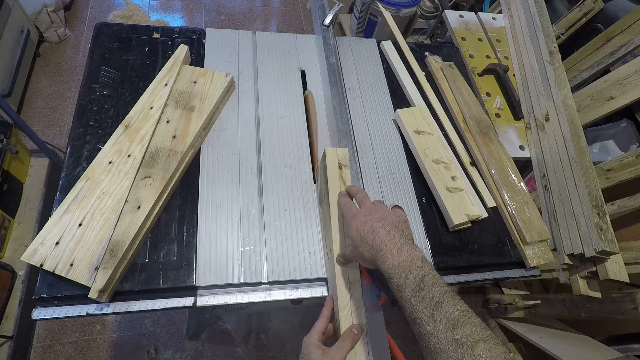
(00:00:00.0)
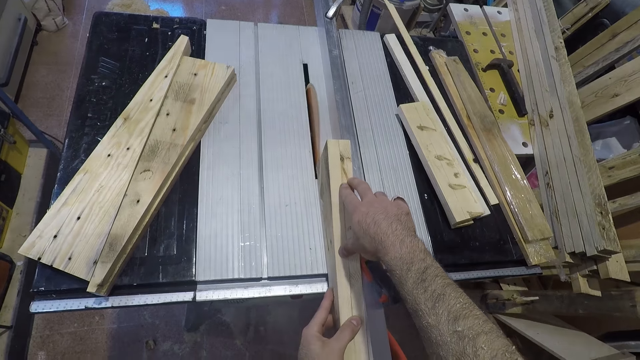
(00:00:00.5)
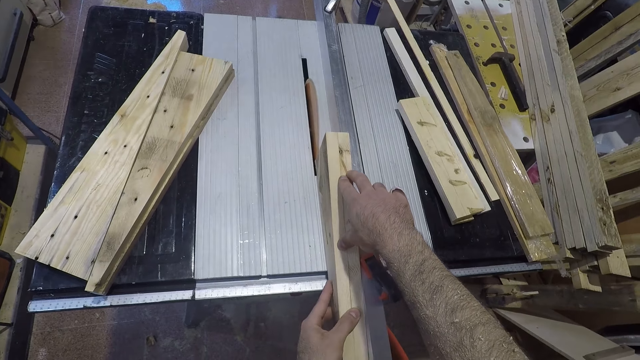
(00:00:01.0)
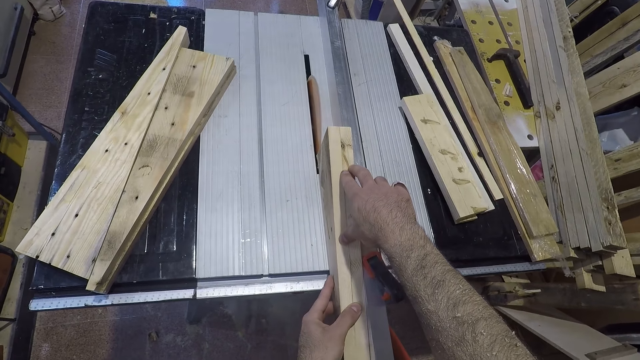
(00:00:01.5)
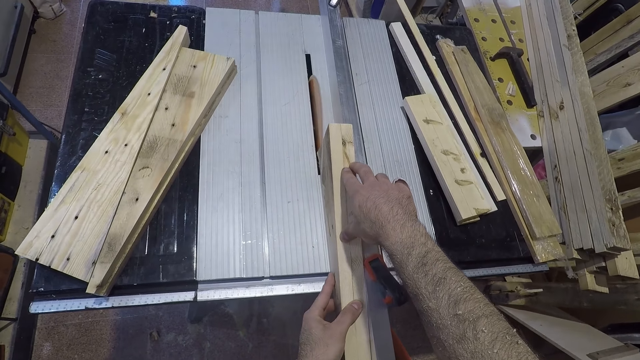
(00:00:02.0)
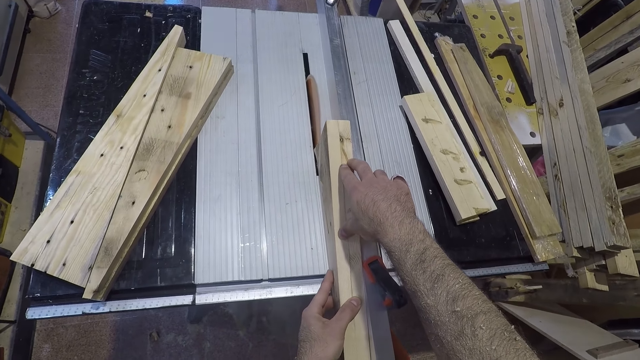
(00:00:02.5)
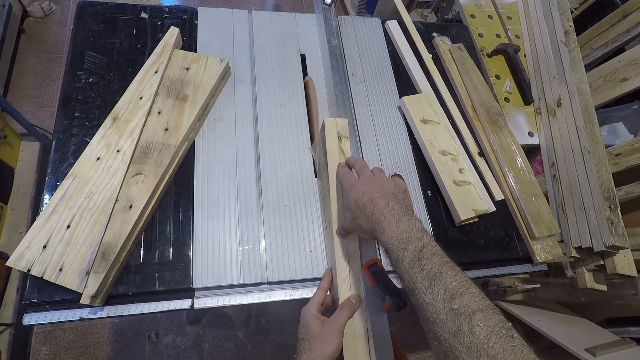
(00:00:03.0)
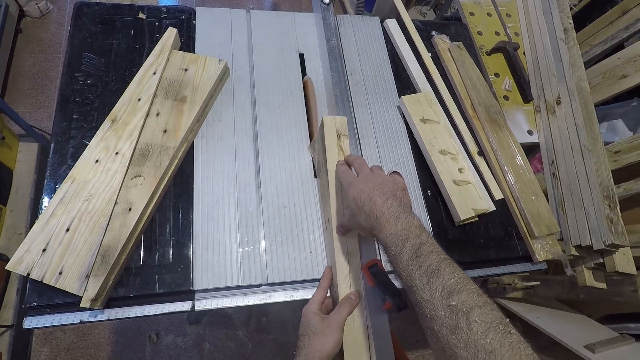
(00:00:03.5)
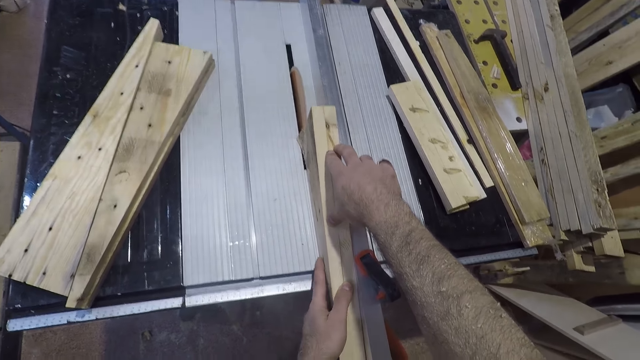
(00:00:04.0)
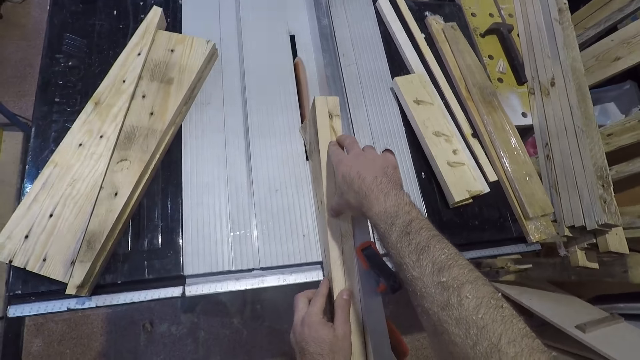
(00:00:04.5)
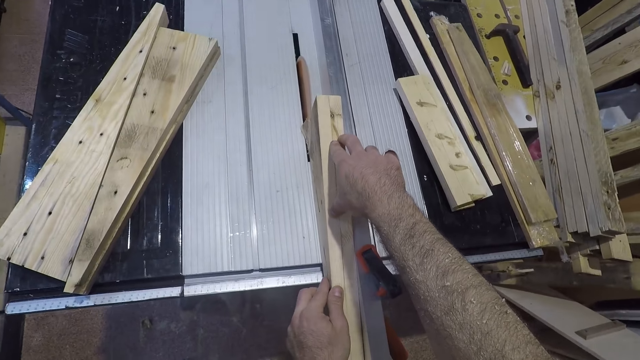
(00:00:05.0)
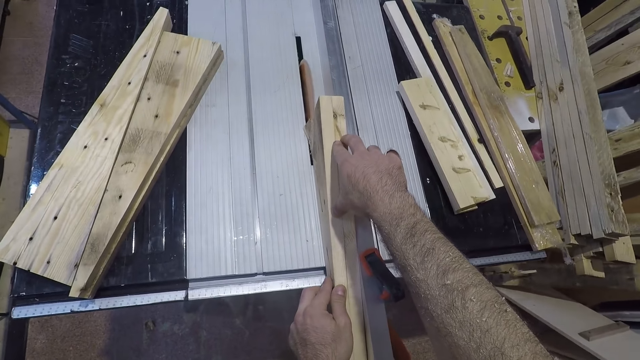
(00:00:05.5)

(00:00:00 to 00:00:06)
The camera wearer trims a slab of wood with a table saw.

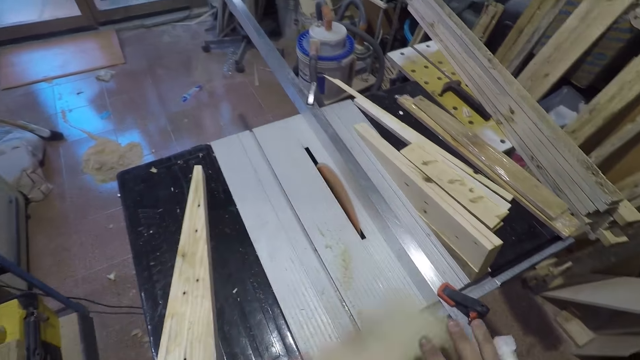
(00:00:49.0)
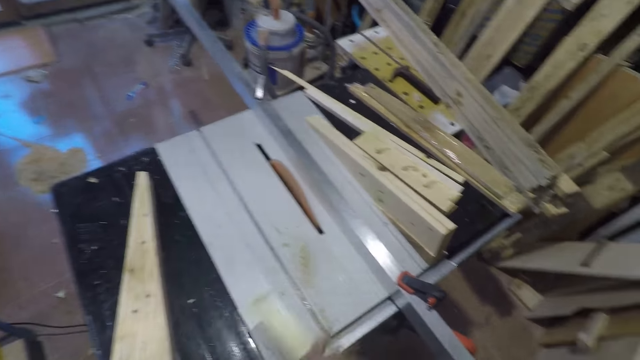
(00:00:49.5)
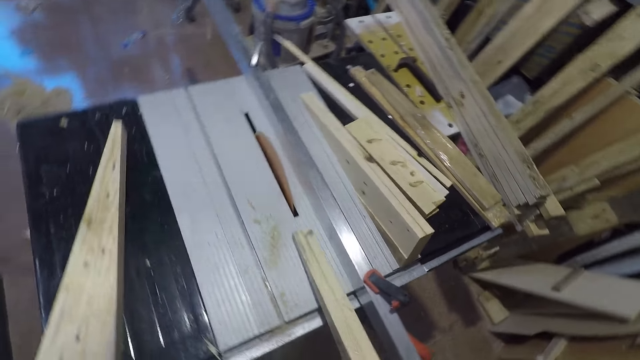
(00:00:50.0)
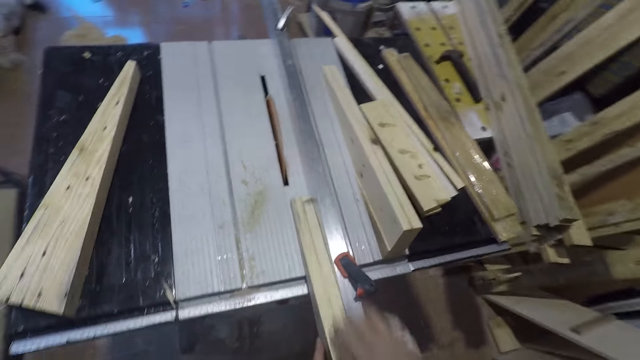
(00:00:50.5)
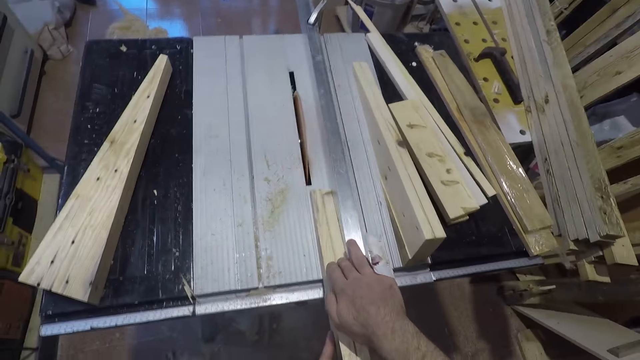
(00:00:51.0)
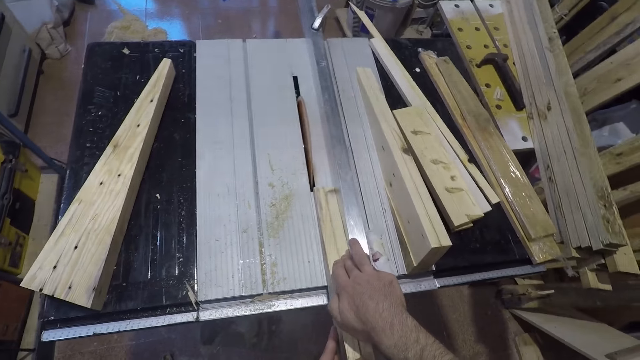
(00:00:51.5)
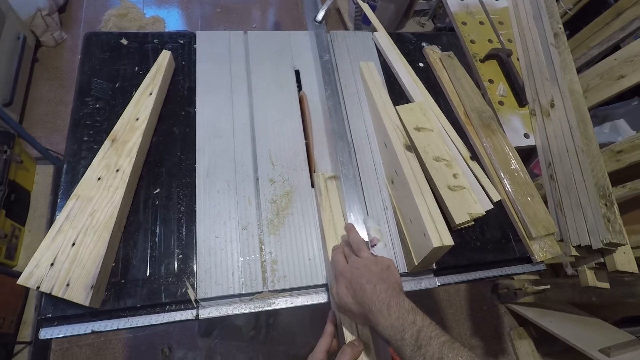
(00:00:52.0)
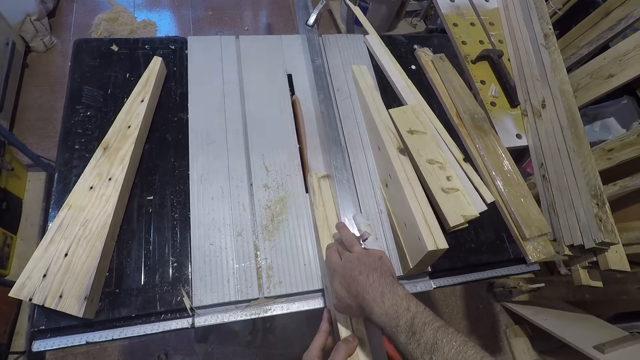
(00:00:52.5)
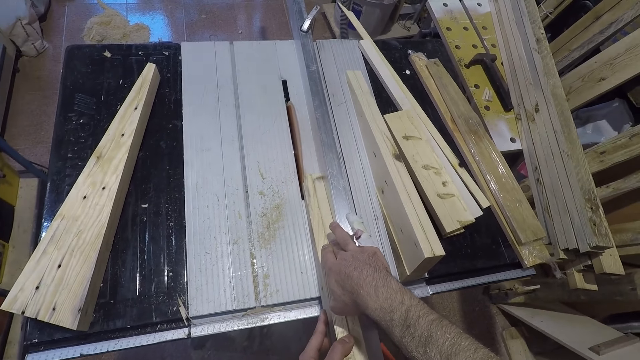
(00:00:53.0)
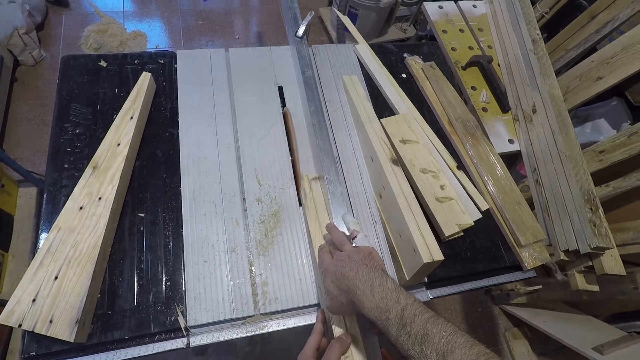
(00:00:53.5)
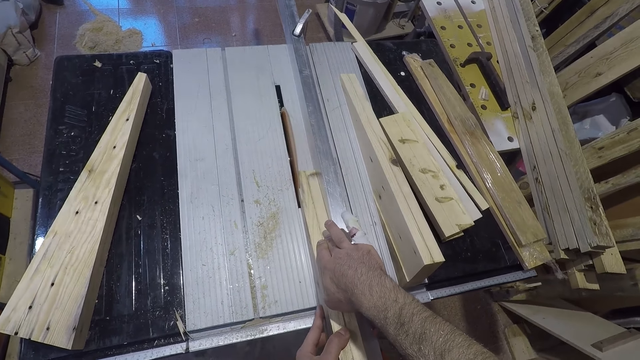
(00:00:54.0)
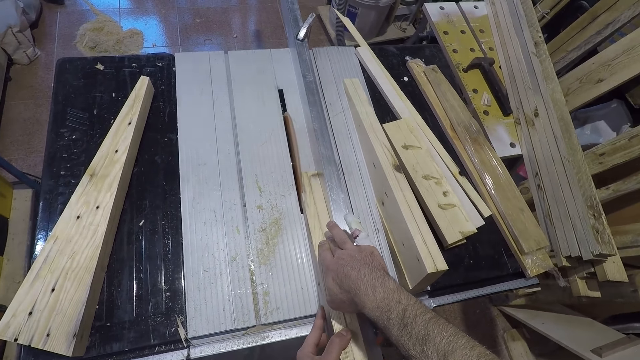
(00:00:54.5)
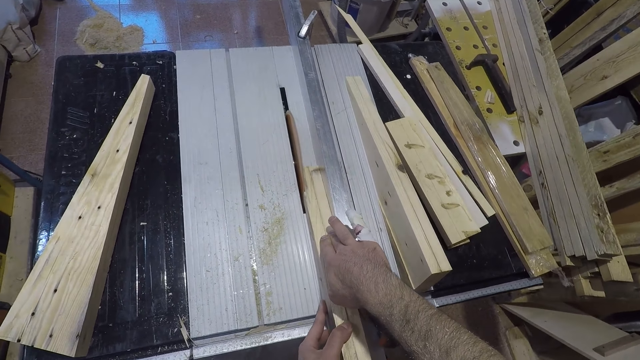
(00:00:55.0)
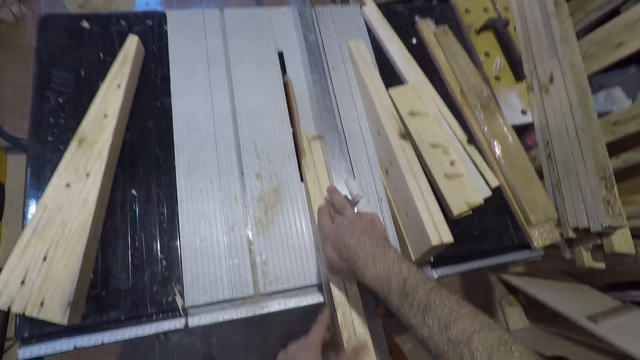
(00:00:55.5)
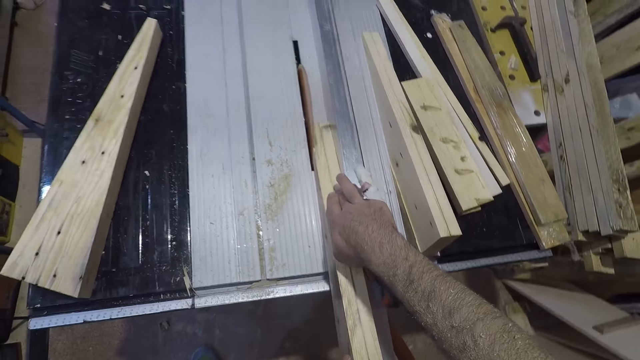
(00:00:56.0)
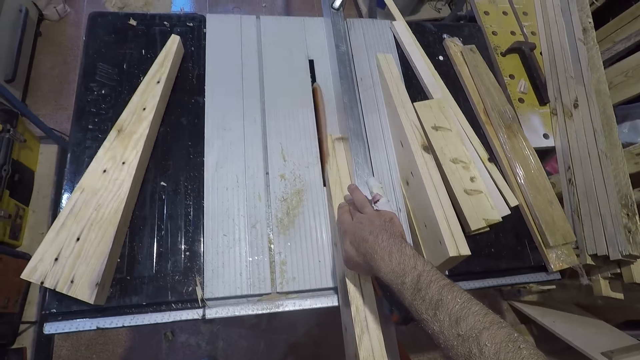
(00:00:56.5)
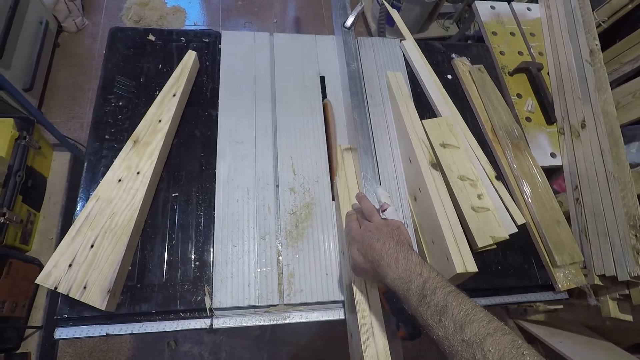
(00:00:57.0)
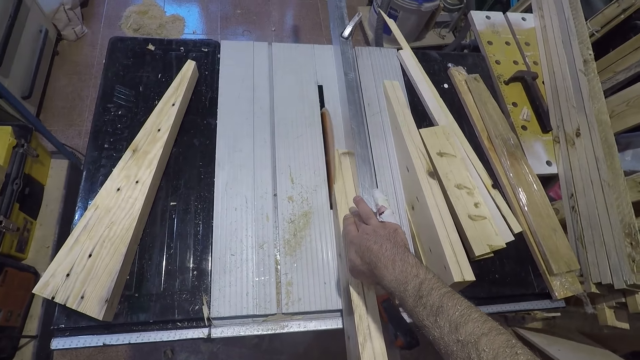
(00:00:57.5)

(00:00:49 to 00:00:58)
The camera wearer flips the slab of wood. They position the wood on the wood cutting machine. They cut the wood with the wood cutting machine.

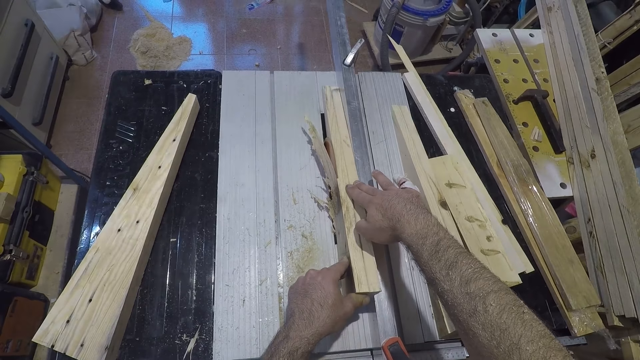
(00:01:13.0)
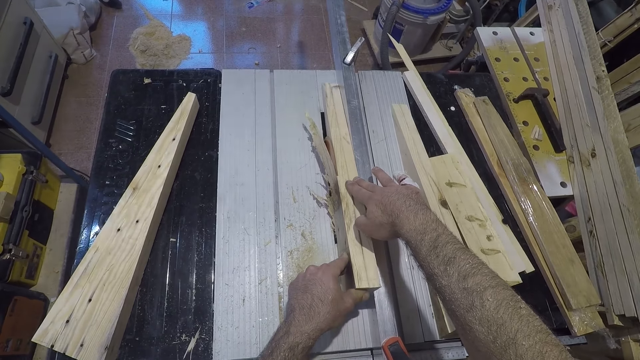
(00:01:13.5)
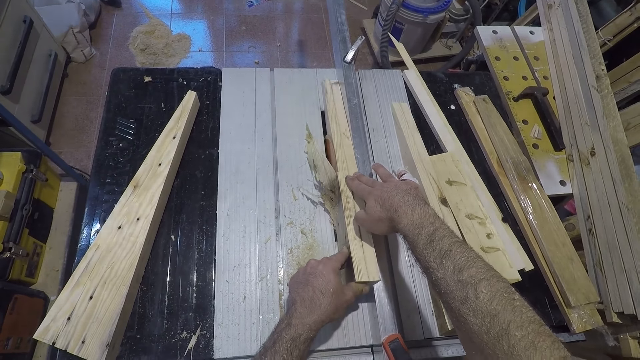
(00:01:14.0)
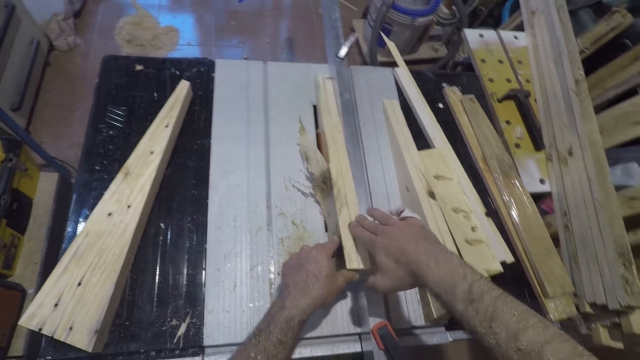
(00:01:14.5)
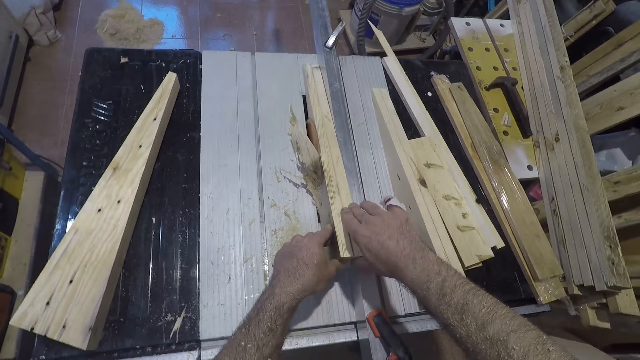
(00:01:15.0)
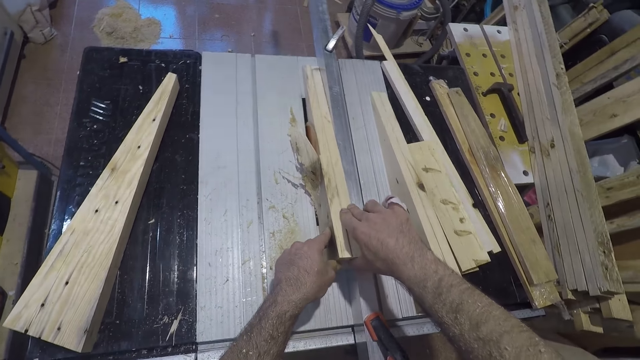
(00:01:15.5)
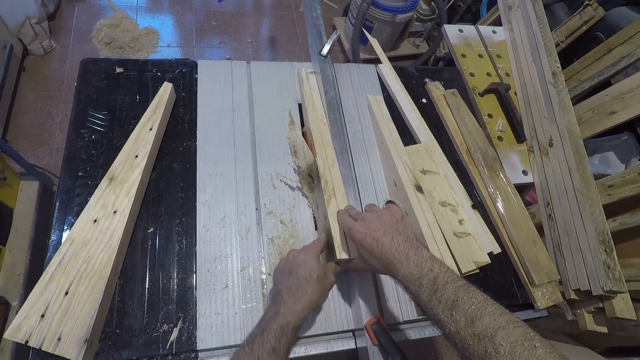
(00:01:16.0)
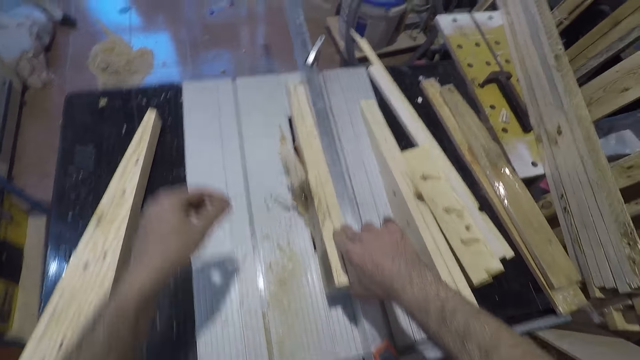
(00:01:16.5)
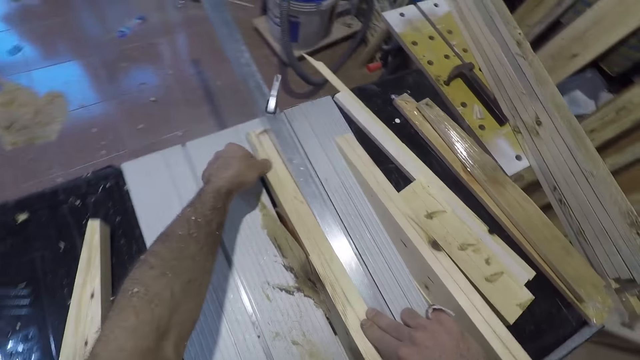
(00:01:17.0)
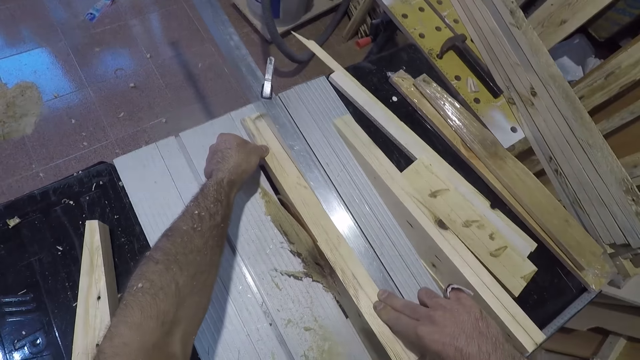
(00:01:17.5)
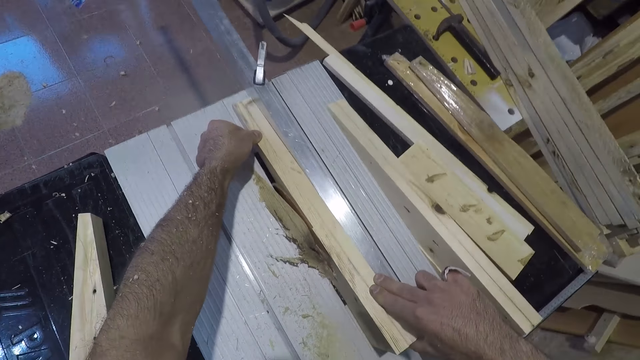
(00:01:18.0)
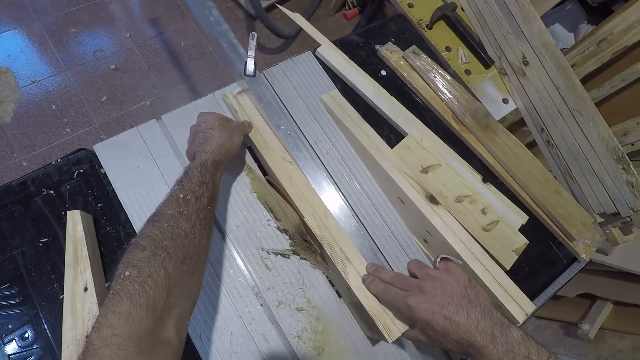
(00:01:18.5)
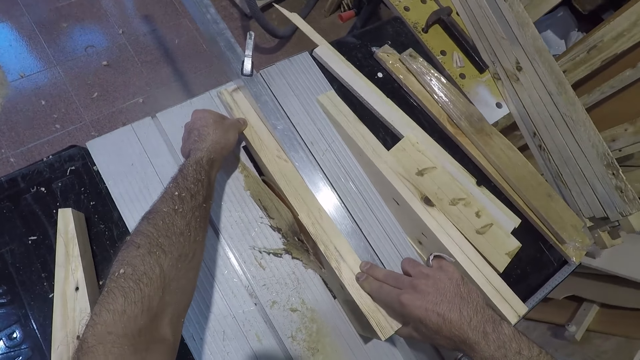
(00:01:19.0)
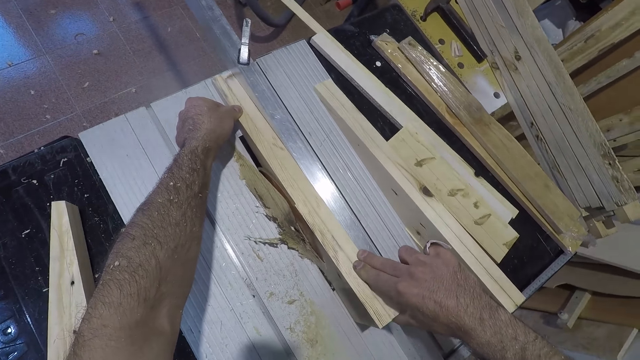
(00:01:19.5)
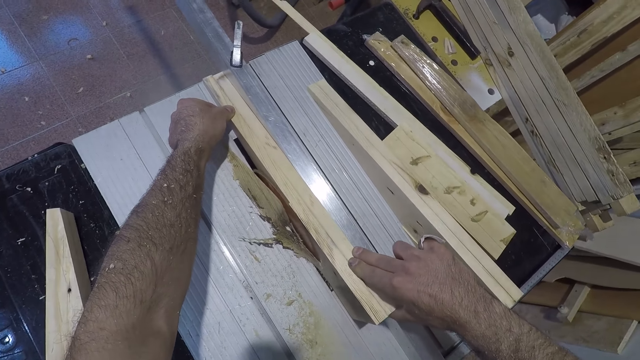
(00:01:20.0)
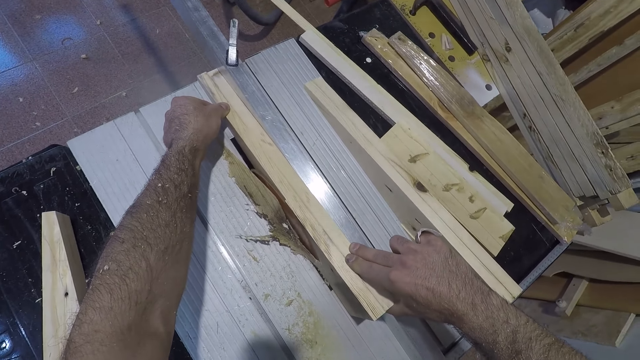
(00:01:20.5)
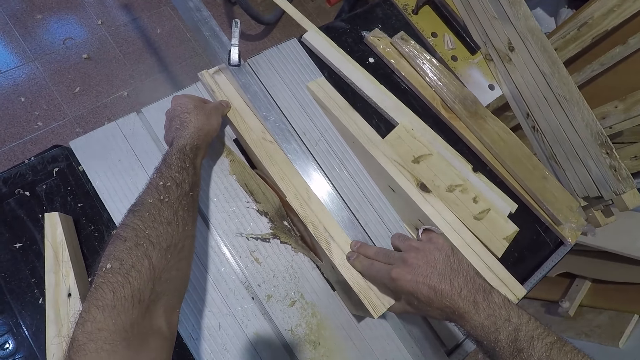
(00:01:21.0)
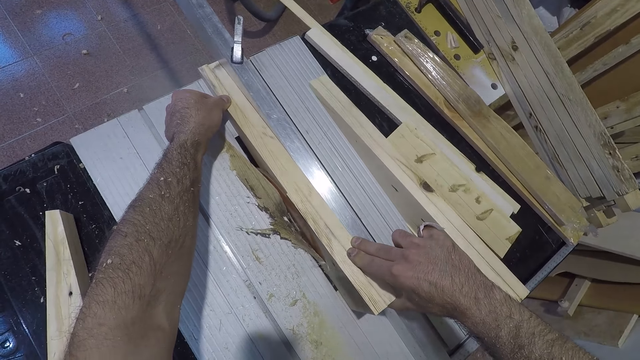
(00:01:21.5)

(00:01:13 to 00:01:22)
The camera wearer moves his hand on the wood. He holds the wood on one end.
